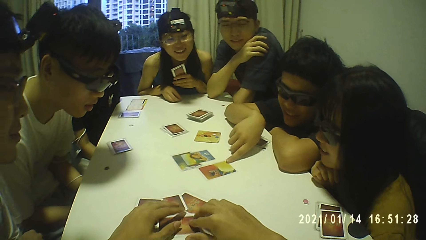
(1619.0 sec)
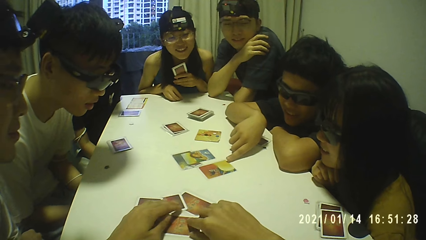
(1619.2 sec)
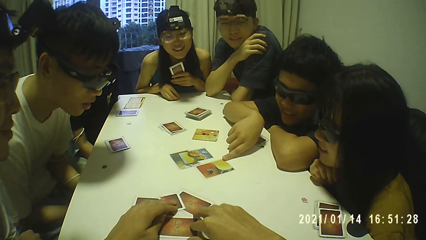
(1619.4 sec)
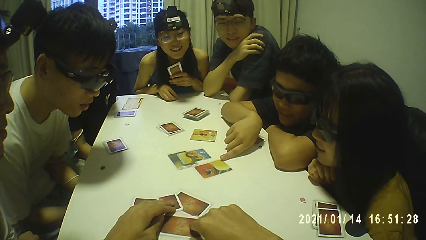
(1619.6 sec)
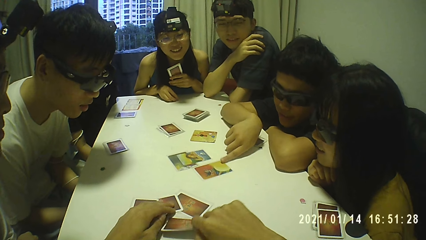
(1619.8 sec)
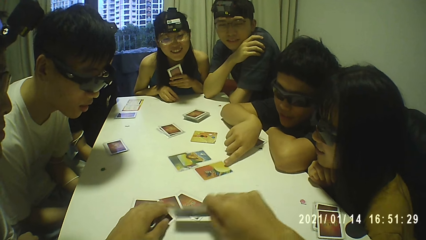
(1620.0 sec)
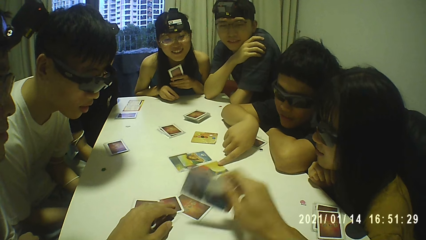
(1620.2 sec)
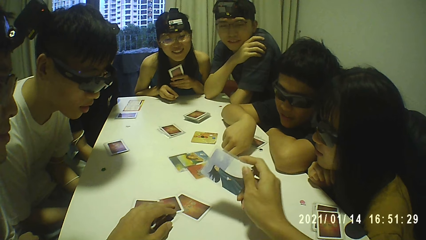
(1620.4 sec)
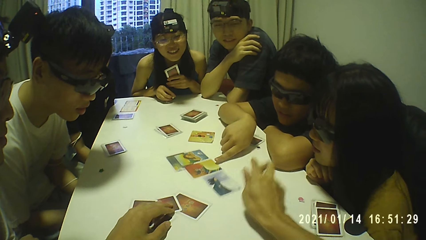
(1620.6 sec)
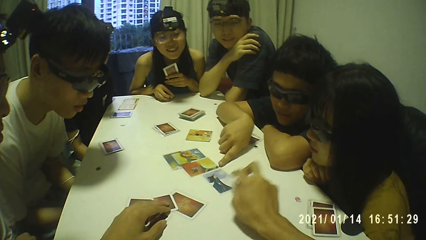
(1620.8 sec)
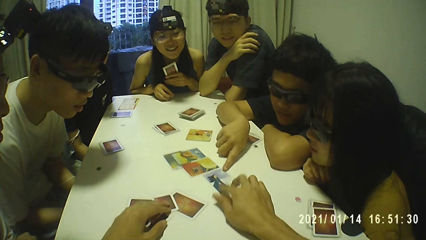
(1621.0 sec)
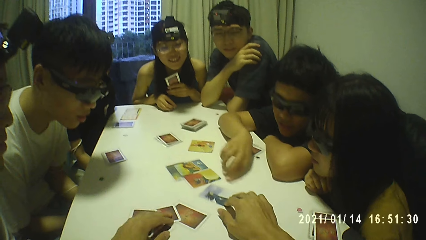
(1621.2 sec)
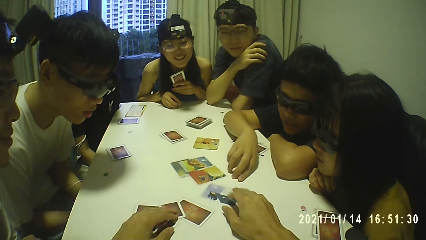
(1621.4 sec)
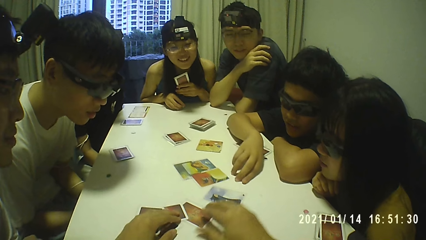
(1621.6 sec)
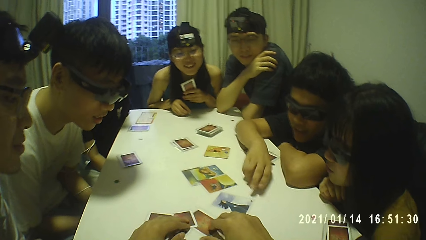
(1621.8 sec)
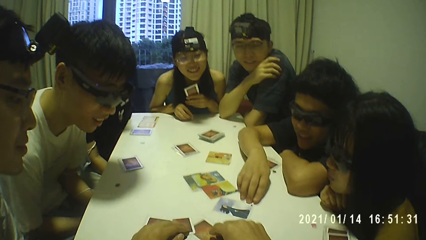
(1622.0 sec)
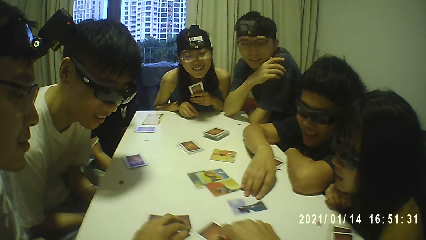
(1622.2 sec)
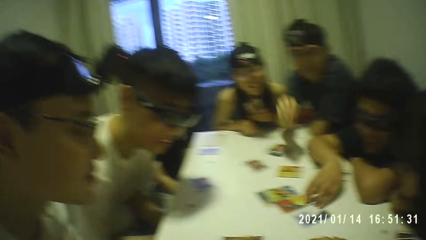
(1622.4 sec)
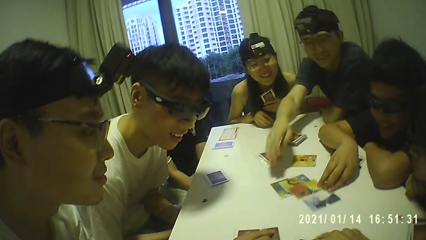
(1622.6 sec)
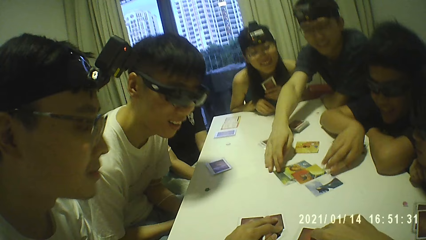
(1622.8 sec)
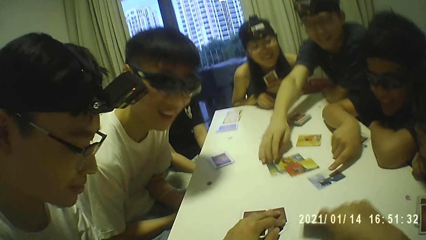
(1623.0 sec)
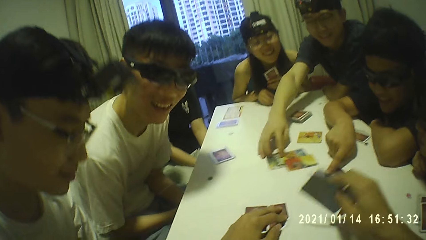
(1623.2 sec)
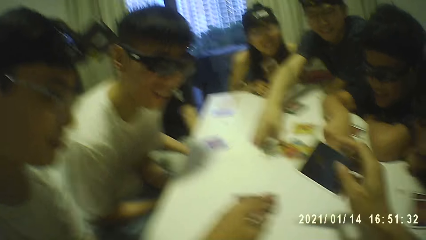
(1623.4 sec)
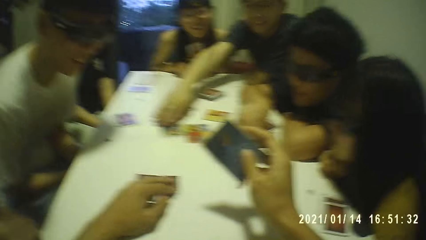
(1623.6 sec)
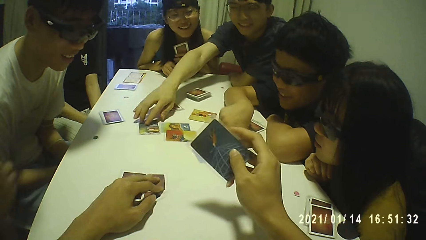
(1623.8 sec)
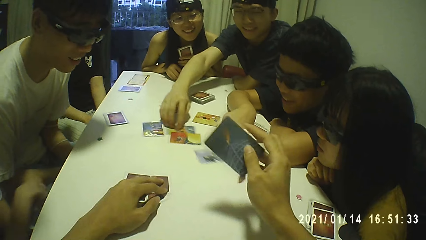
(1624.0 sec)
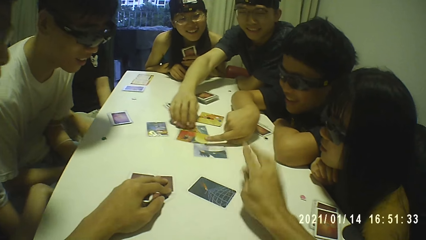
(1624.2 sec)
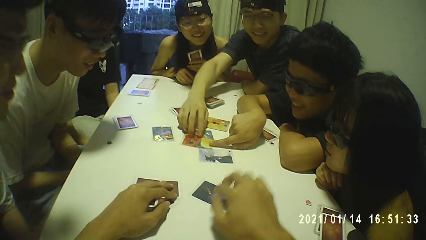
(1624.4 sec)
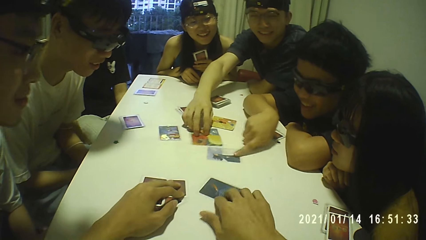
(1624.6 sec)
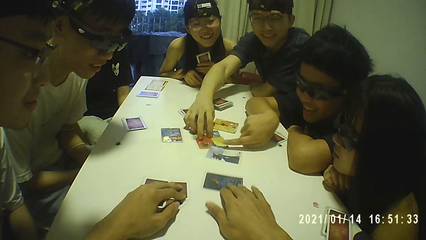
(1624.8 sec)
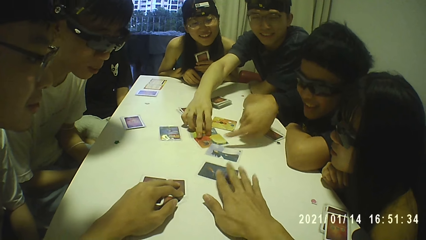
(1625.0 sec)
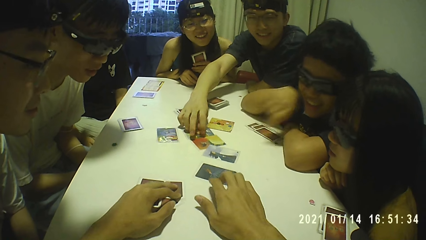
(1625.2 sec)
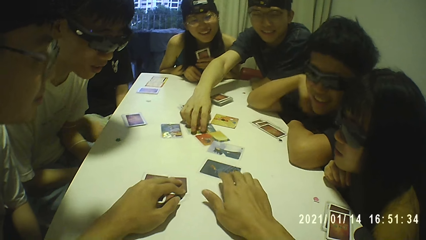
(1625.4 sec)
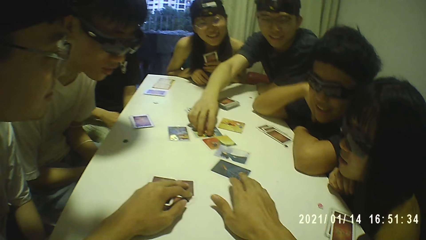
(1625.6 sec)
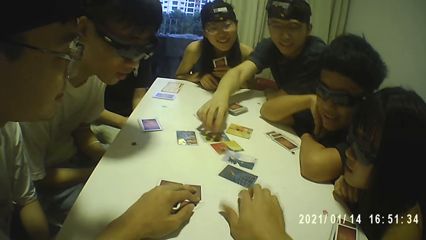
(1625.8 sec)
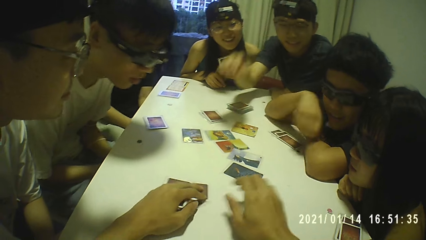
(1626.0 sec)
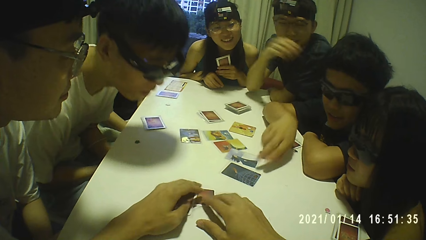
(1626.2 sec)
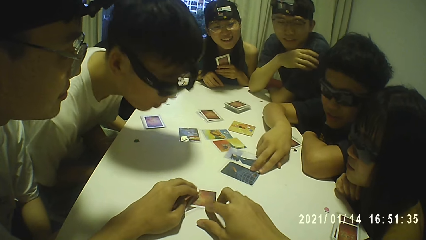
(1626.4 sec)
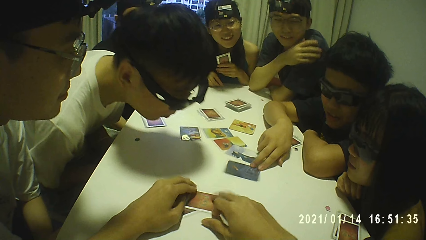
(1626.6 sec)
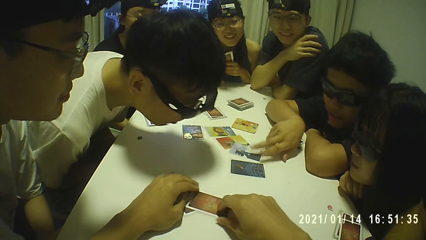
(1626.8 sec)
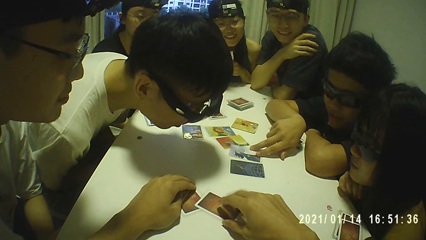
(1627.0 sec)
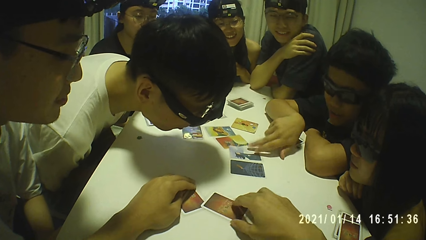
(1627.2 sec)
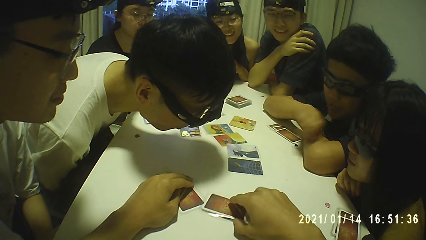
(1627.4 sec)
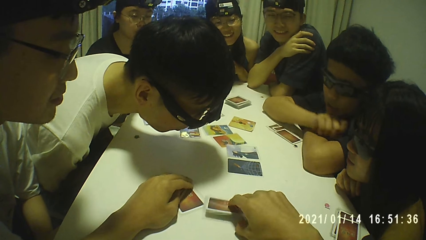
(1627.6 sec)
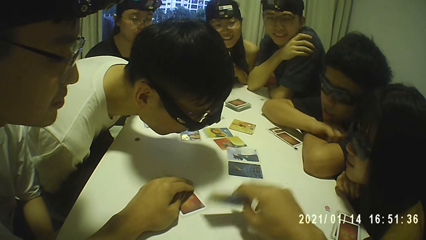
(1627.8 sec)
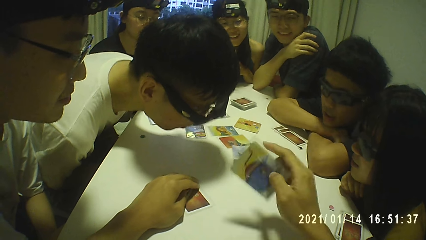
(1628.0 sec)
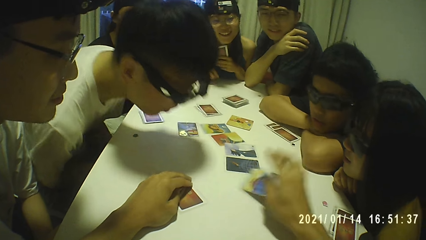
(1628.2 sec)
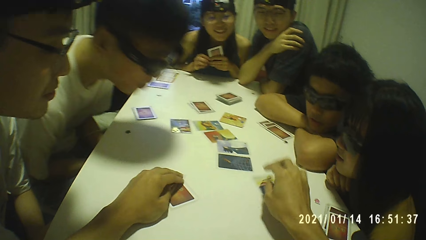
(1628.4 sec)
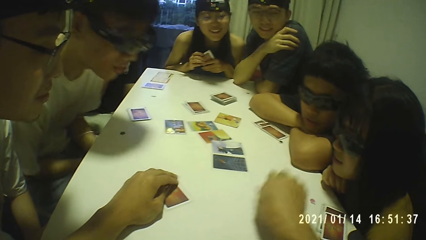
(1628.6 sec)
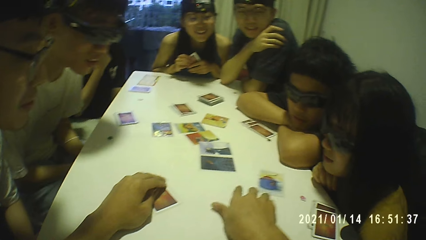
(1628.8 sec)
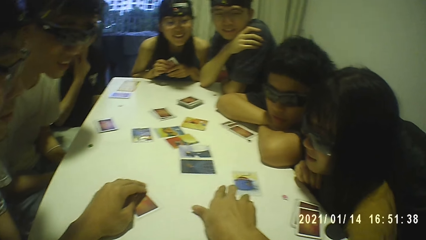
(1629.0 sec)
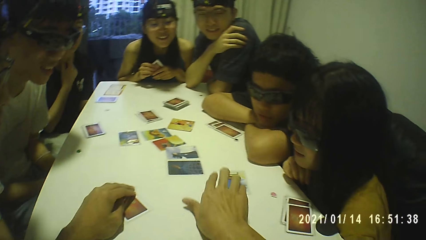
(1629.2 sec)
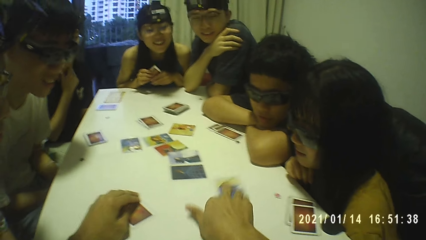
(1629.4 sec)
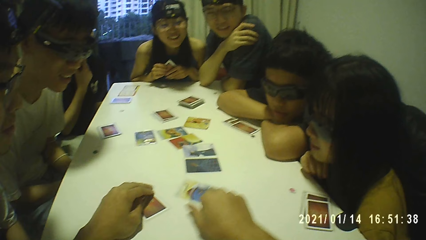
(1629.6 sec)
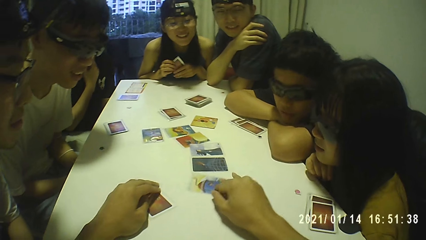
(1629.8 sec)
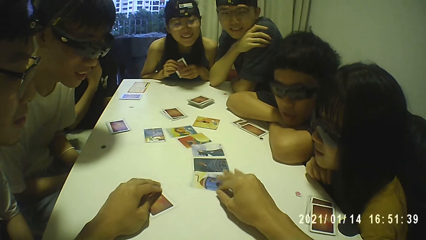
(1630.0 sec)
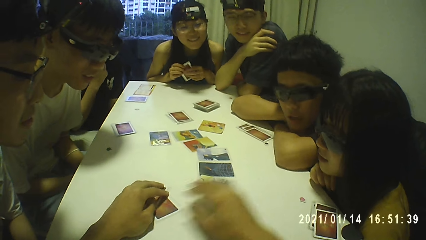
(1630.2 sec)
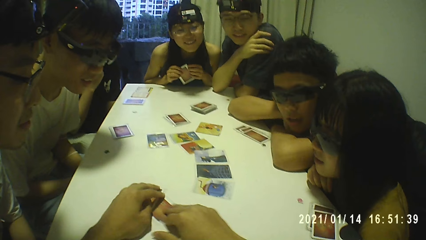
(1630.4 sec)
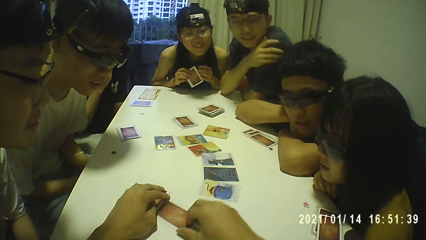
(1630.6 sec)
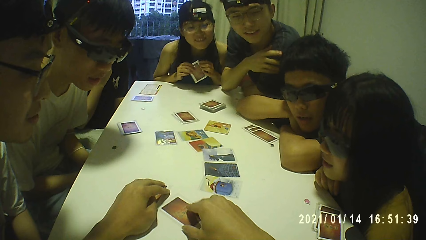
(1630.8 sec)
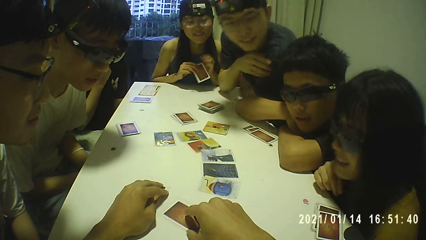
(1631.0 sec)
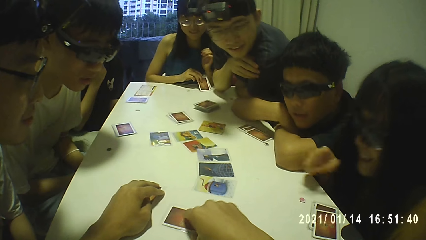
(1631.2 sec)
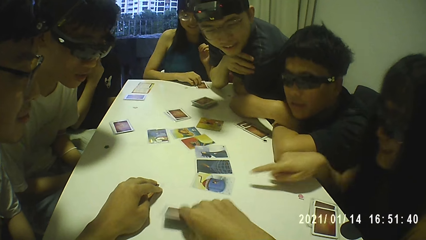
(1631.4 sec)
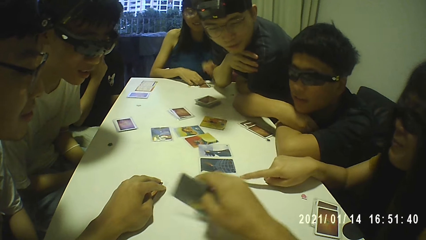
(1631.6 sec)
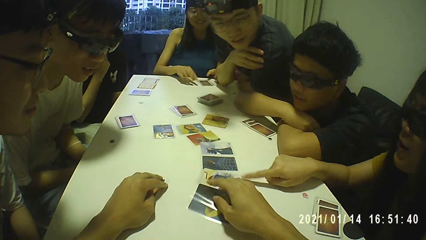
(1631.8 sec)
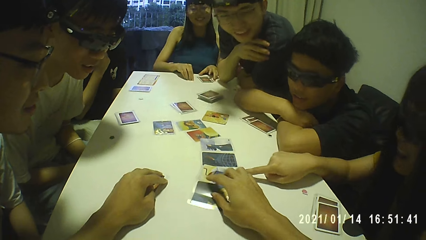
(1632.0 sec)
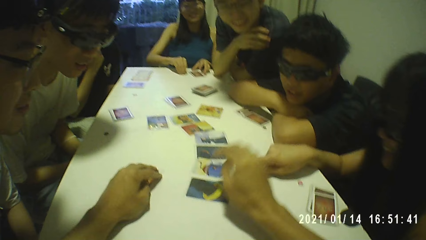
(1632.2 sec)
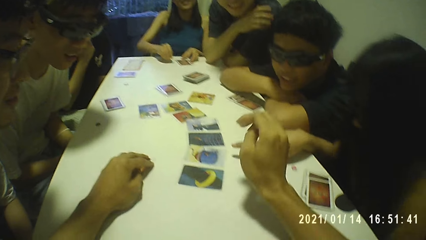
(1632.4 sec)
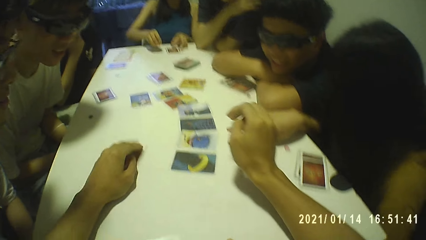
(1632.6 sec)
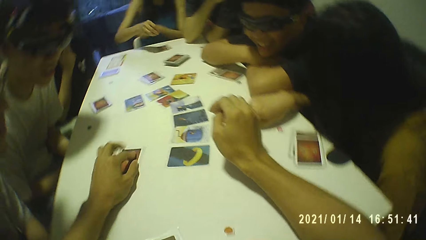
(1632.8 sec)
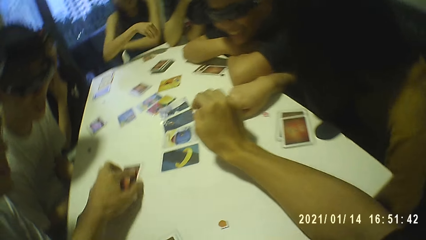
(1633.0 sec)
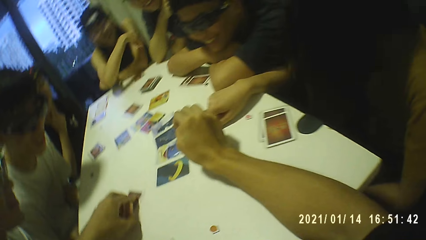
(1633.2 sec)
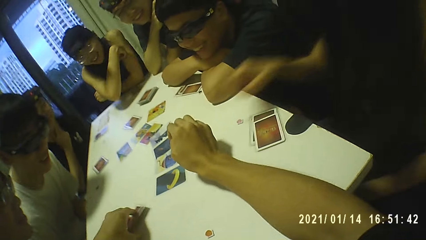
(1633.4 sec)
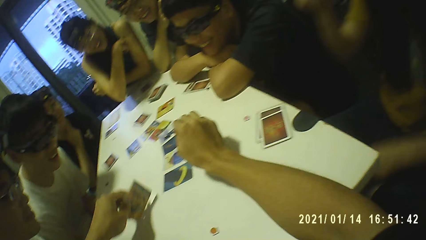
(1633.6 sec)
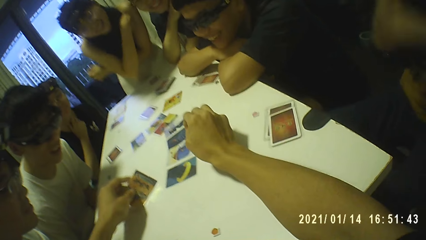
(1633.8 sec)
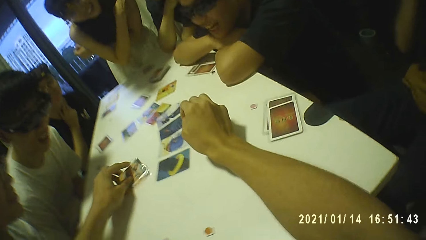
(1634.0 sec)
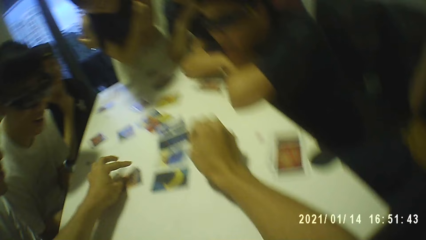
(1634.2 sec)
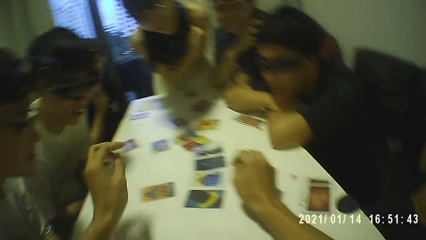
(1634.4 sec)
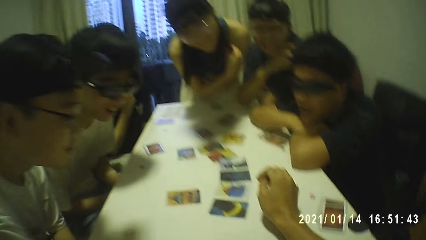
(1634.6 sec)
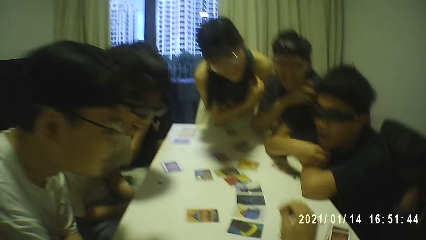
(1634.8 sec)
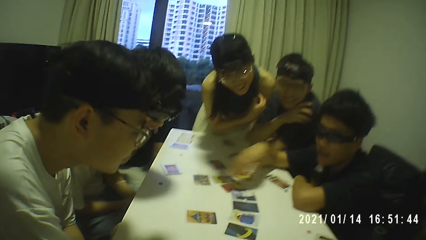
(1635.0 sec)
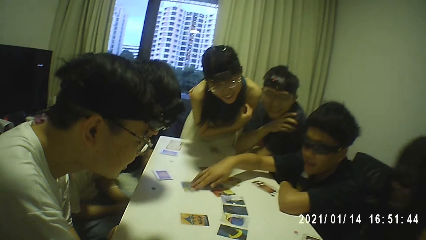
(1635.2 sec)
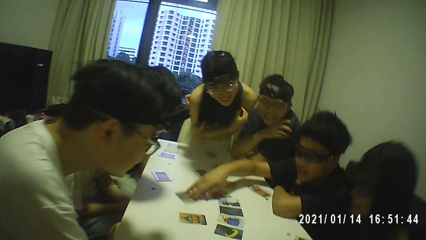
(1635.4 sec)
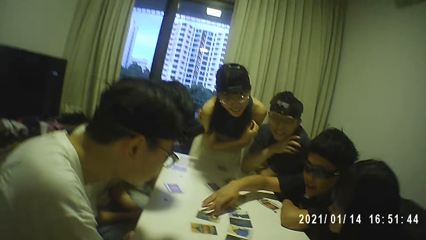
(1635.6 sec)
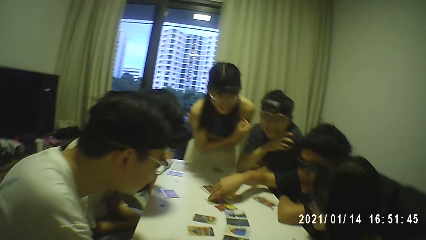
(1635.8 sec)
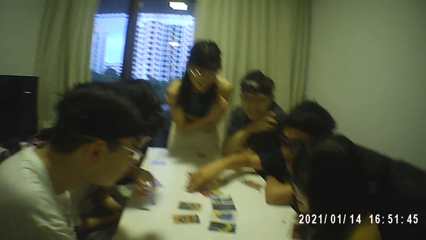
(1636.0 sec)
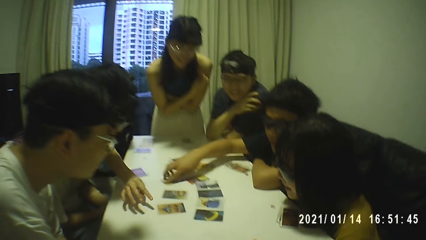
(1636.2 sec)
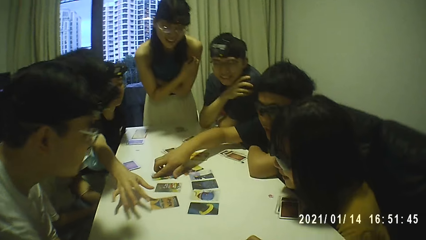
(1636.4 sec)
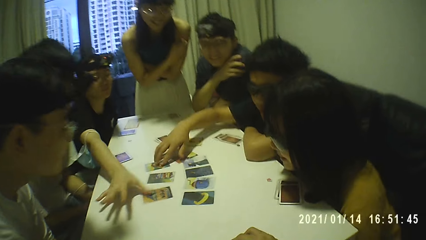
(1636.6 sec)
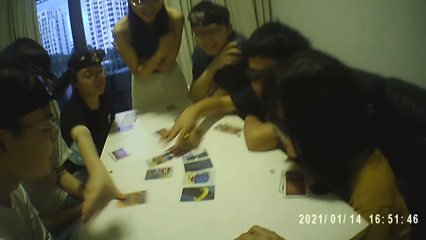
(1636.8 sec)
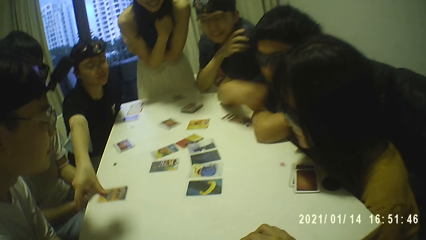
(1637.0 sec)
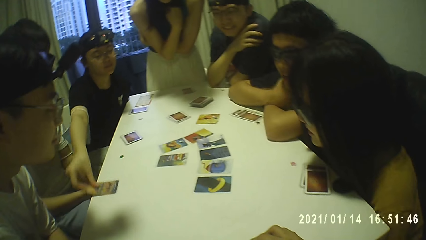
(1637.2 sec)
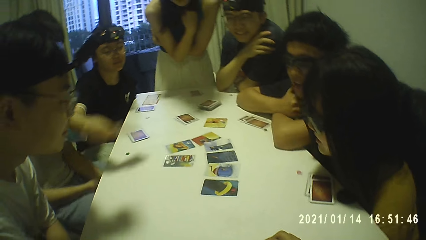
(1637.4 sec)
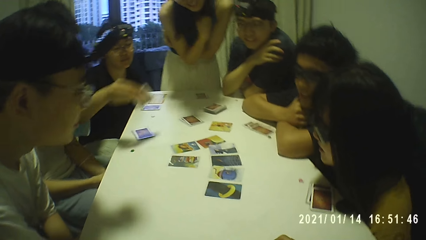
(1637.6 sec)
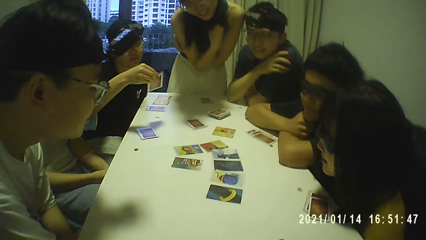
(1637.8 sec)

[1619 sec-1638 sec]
The camera wearer looks at the cards. He turns over a card on the table with his right hand. He picks up a card, drops the card on the table. He moves the card on the table with his right hand. A man moves the card on the table with his right hand. Another man moves the card on the table with his right hand. The camera wearer picks up the playing card from the table with his right hand. He holds the playing cards with his hands. He drops the card on the table with his right hand. He moves the card on the table with his right hand. The first man moves the card on the table with his right hand. The camera wearer moves the card on the table with his right hand. He picks up the card from the table with his right hand. He drops the card on the table with his right hand. He moves the card on the table with his right hand. He flips the card on the table with his right hand. He puts the playing card on the table. He picks up the playing card on the table. He flips the card on the table with his left hand. A boy touches some cards on the table with his right hand and moves a card on the table. A lady picks another card from the table with her left hand.
